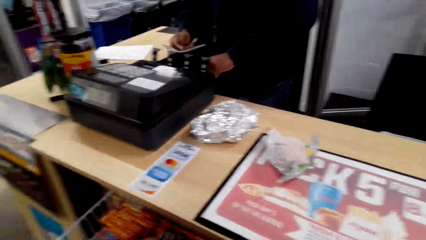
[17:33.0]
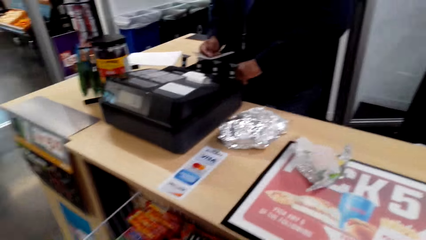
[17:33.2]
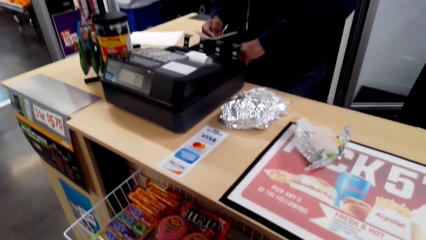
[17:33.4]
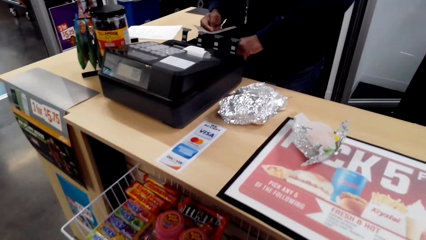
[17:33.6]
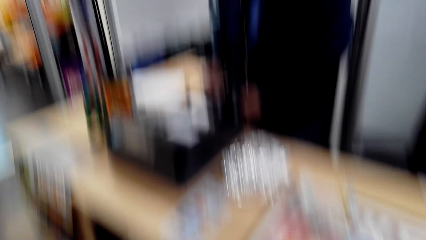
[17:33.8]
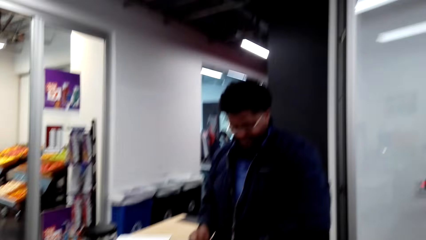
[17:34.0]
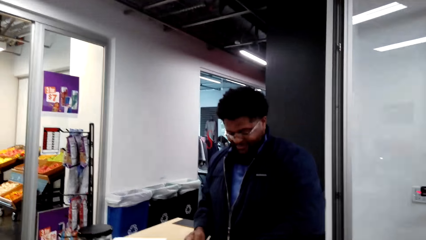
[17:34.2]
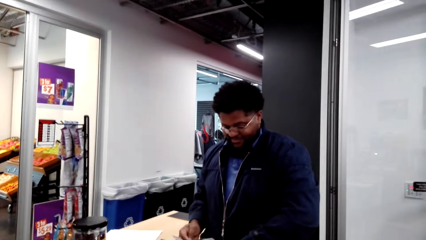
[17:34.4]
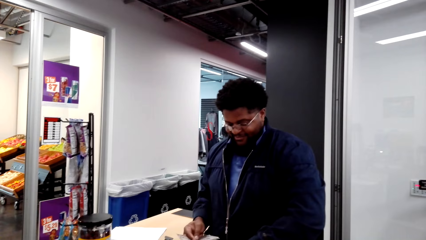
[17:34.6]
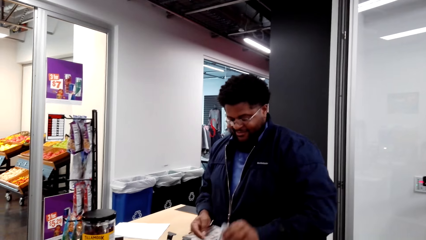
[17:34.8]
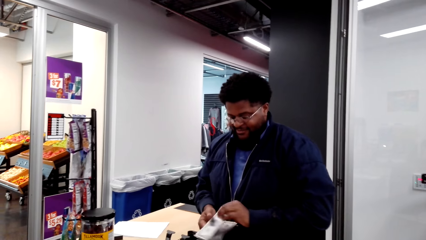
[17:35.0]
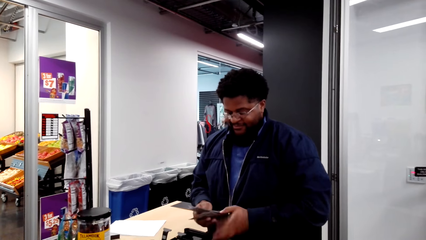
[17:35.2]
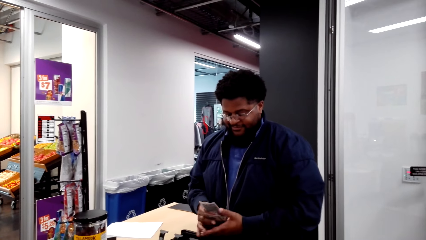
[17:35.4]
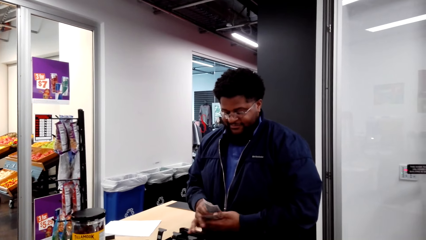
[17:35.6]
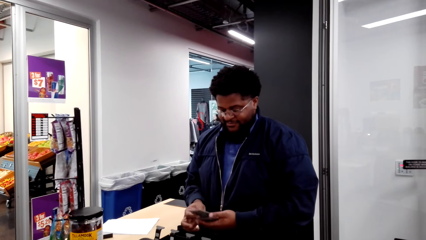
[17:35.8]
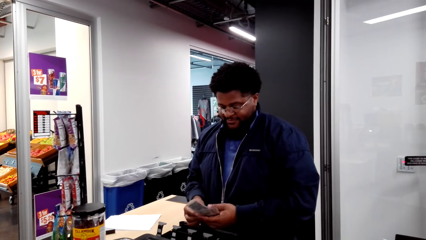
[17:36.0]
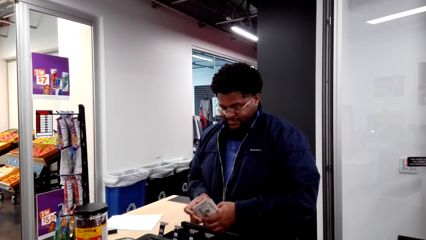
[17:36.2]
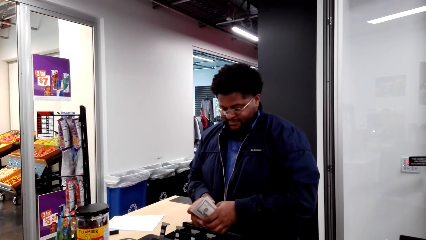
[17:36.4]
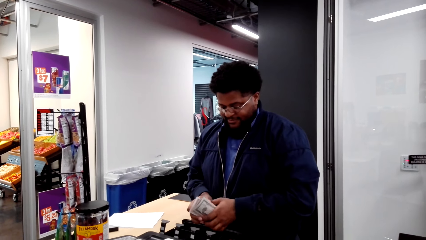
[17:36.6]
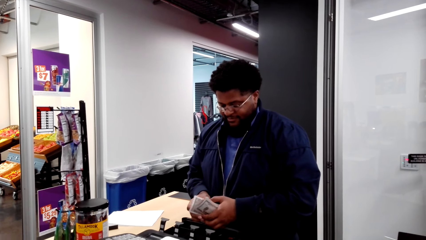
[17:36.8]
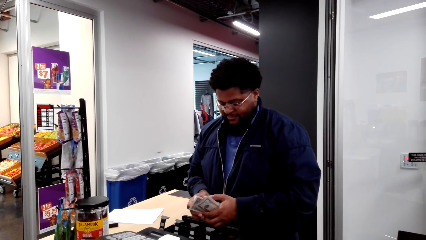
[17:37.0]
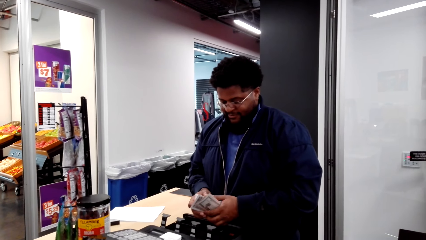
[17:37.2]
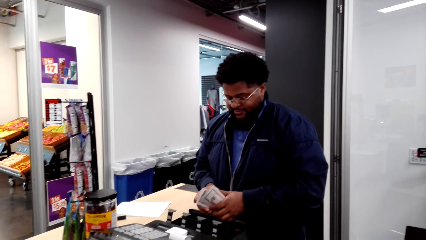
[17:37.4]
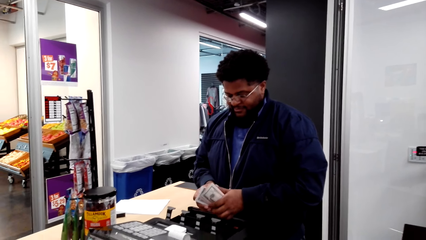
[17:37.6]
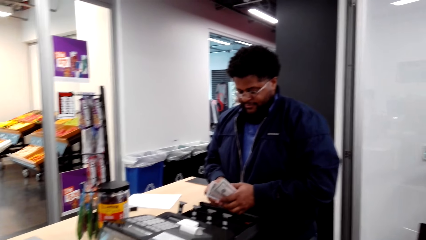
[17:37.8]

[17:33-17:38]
The camera wearer looks around. The cashier holds the money. The camera wearer looks around.

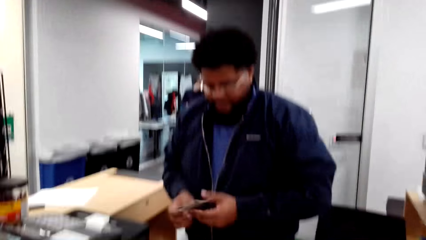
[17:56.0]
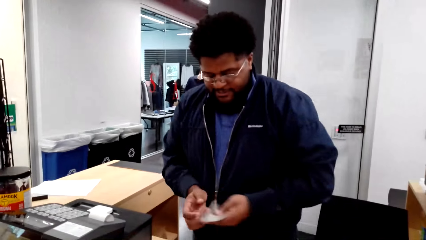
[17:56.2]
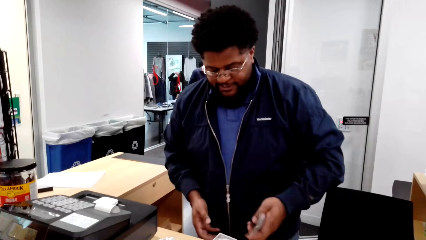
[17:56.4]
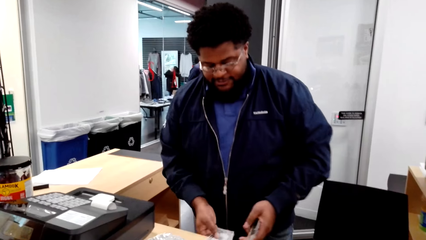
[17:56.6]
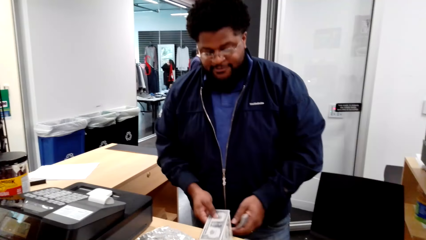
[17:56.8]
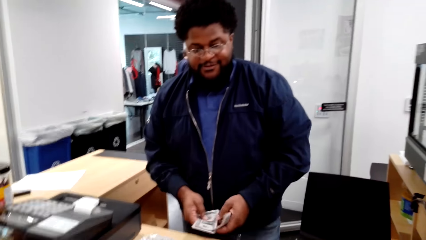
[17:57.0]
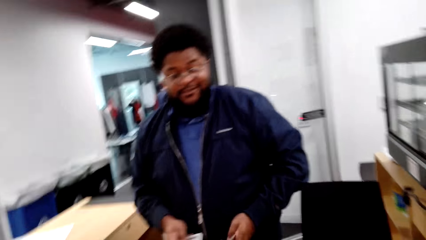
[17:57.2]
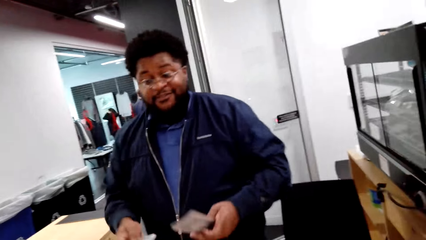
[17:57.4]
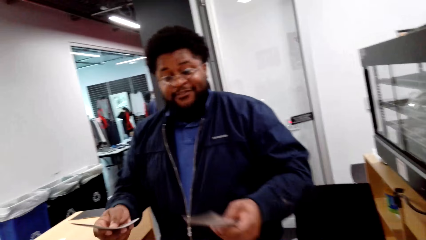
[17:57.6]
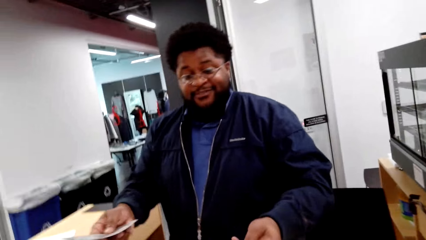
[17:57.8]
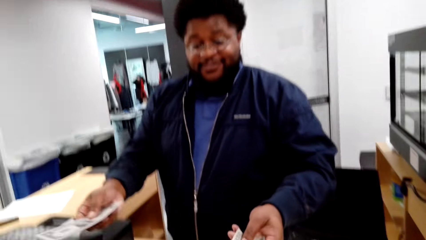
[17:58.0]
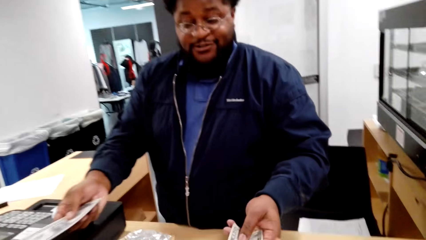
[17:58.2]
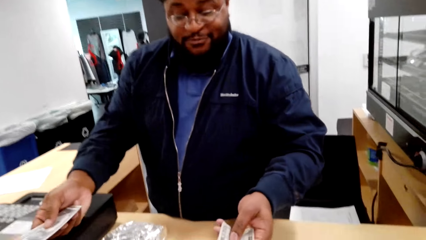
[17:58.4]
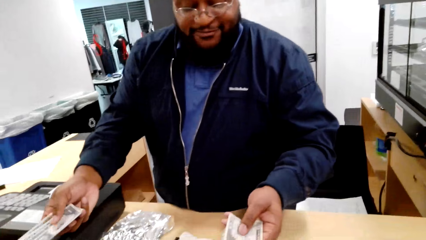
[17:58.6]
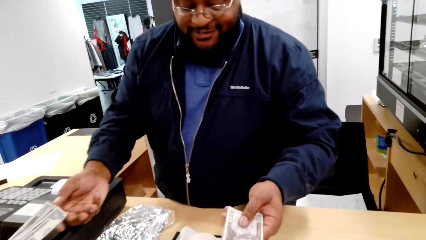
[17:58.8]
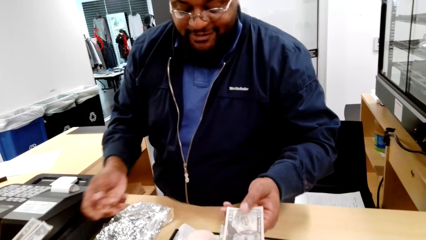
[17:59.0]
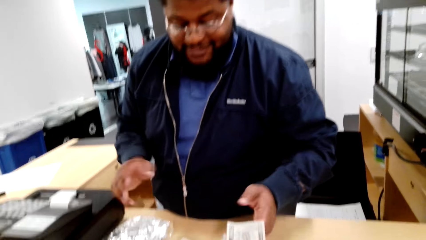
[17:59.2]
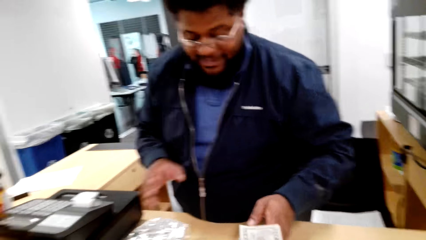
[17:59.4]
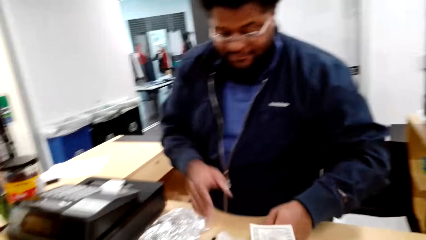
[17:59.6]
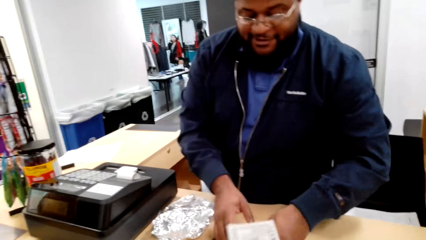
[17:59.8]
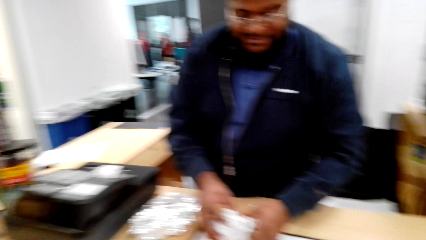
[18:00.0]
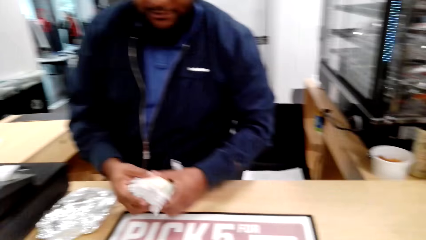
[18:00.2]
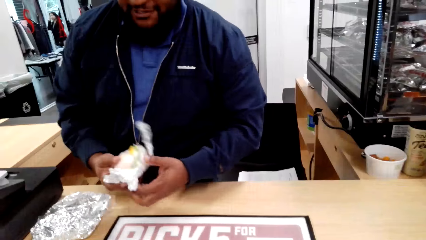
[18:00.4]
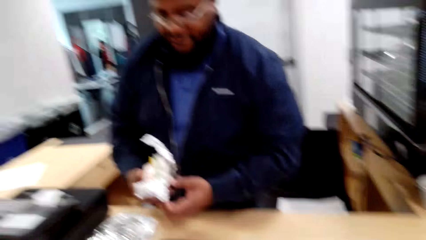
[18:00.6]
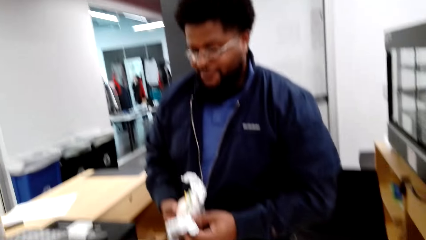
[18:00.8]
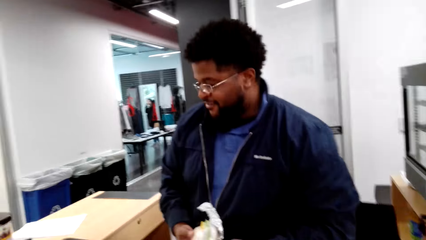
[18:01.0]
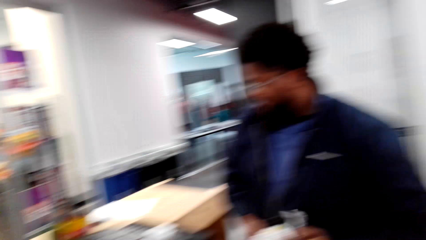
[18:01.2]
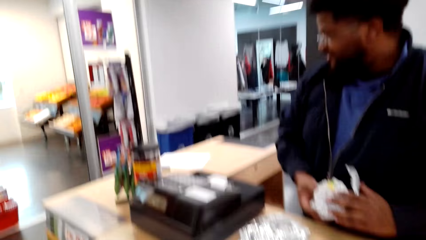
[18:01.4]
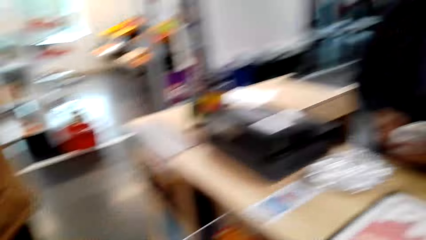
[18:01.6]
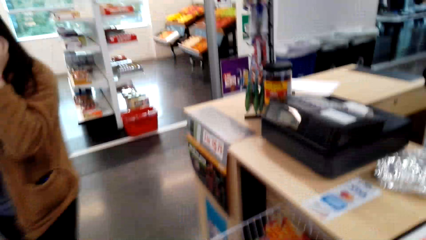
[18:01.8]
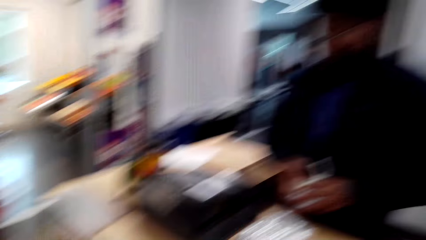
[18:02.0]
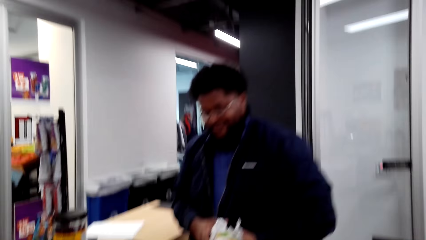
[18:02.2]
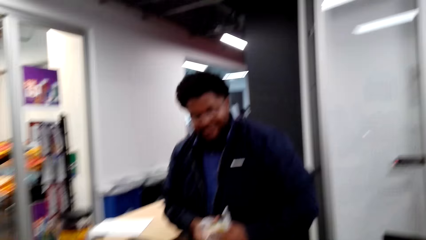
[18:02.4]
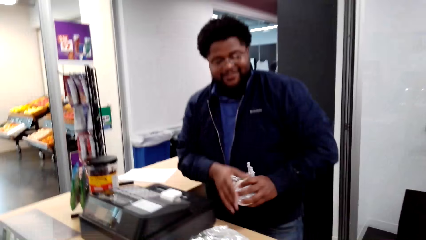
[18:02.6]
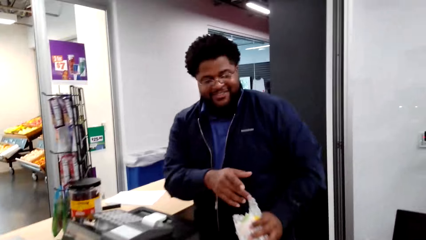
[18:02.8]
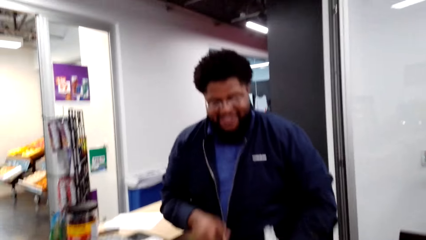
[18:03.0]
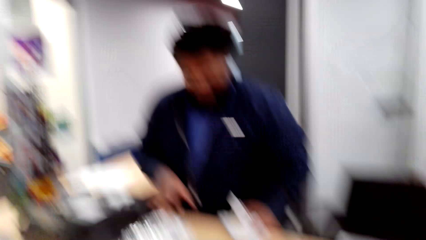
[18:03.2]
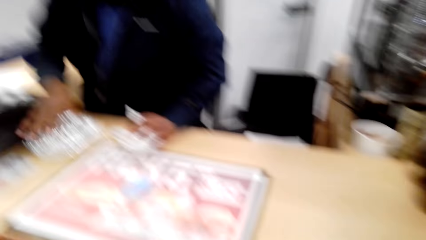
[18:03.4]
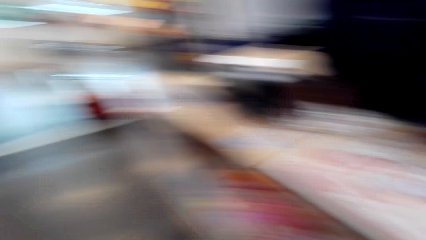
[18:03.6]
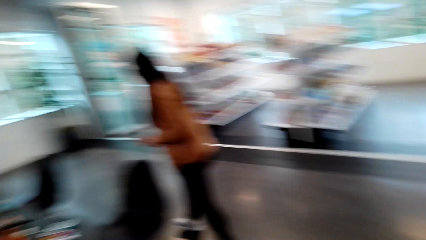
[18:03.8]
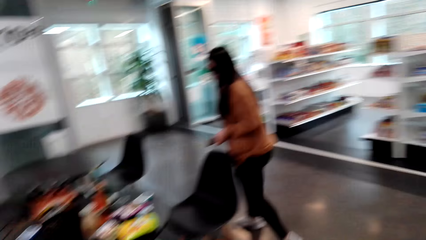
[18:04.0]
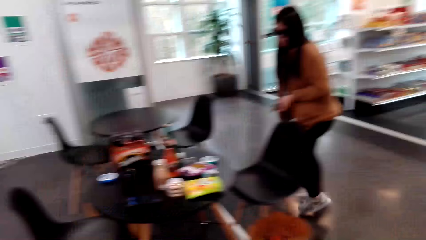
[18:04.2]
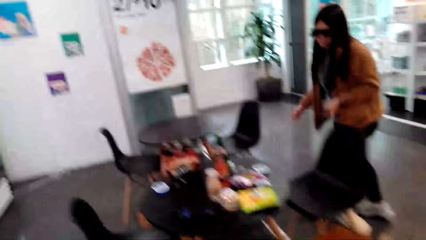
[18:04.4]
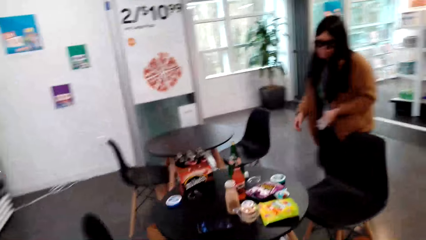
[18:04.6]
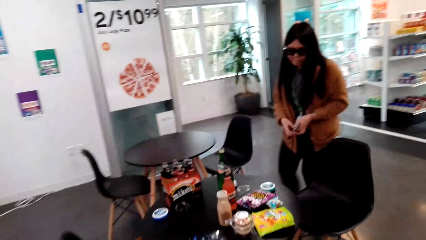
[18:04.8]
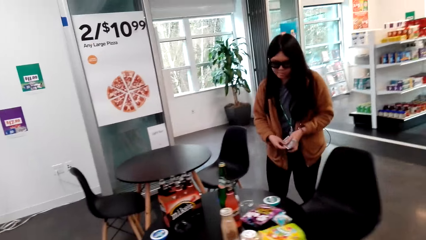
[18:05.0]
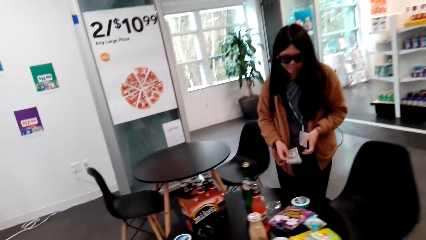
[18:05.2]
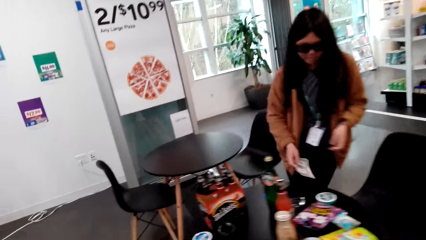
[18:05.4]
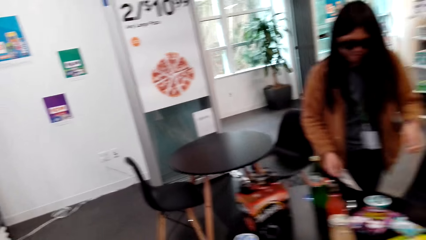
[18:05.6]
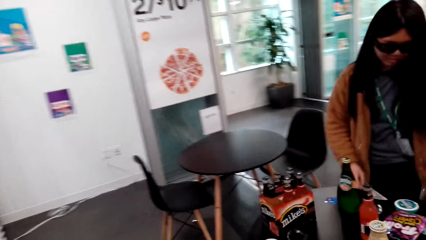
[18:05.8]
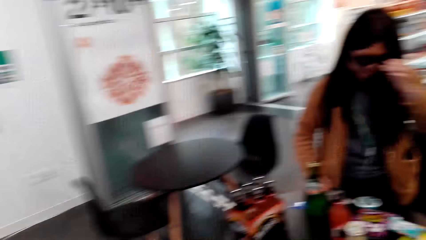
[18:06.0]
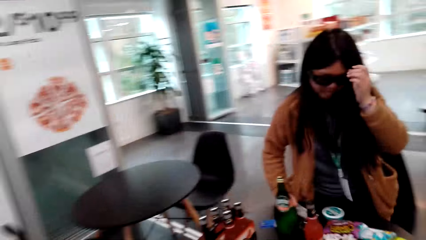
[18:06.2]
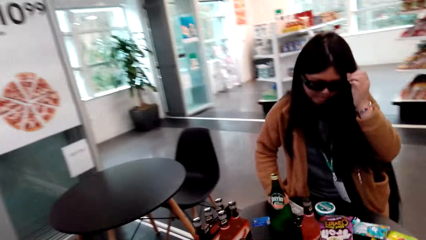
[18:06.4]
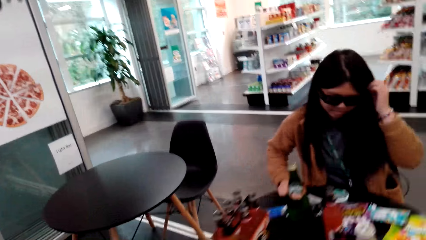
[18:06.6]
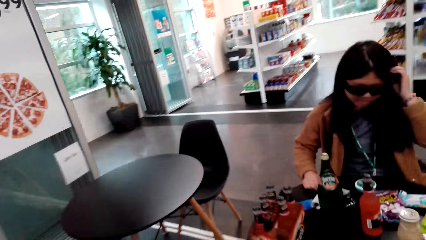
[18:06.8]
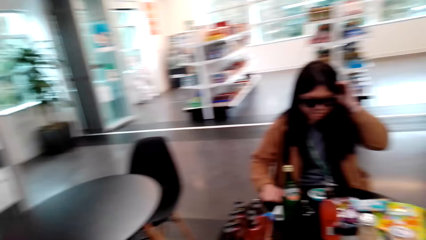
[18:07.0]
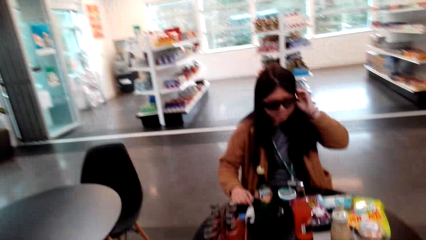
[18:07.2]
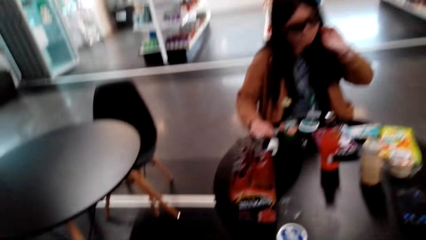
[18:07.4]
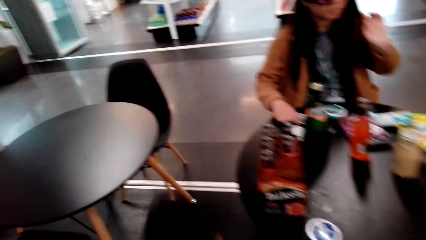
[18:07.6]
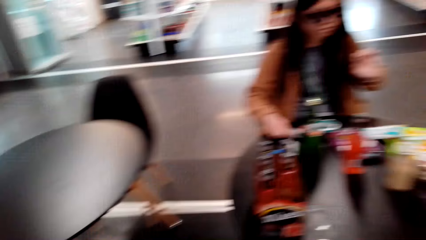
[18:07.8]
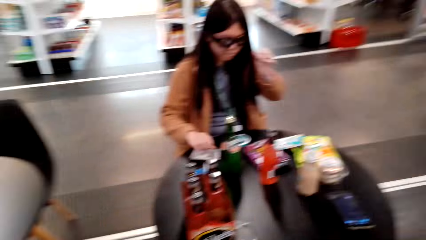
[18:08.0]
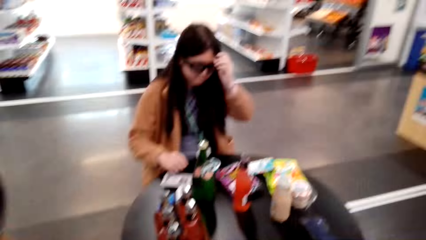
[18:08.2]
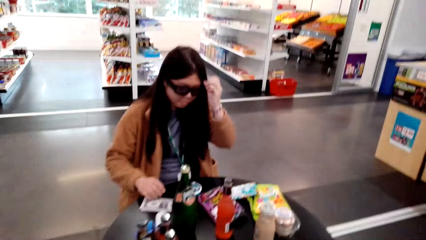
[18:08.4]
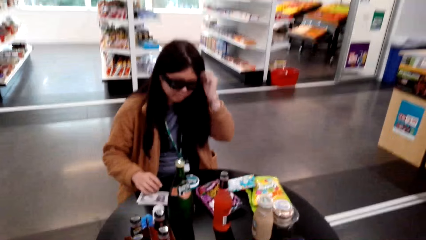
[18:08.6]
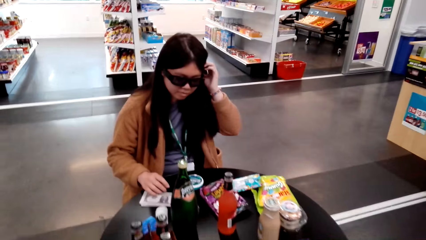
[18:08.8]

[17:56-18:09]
The cashier holds the money. The cashier gives money to the camera wearer and gives money to the lady. The lady picks up the money. The camera wearer picks up the money. The cashier speaks to the camera wearer. The camera wearer speaks to the cashier. The lady speaks to the cashier. The cashier picks up food. The cashier places the bad burger on the dustbin. The camera wearer laughs. The lady walks around. The camera wearer walks back to the table. The lady sits on the chair. The camera wearer sits on the chair.
